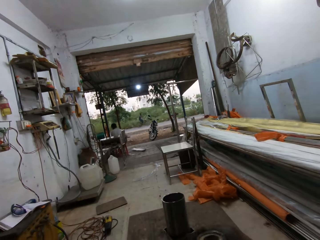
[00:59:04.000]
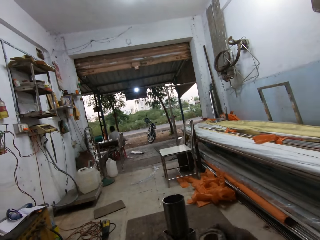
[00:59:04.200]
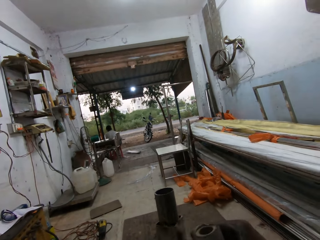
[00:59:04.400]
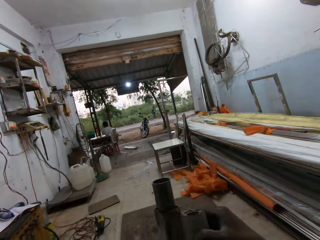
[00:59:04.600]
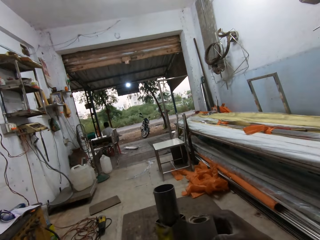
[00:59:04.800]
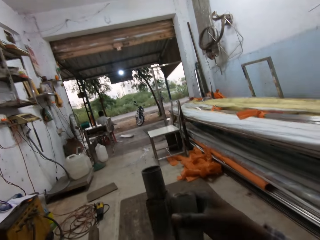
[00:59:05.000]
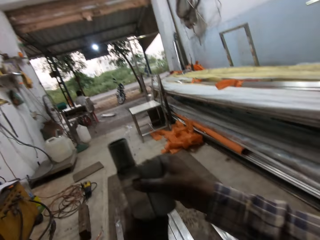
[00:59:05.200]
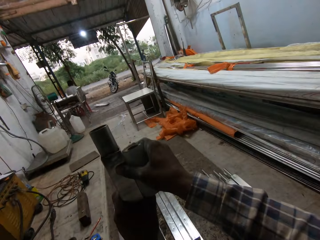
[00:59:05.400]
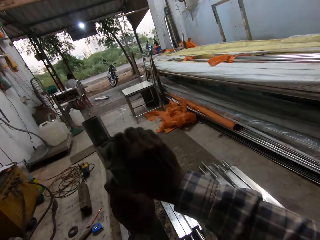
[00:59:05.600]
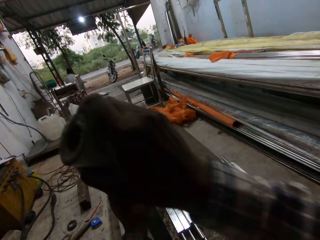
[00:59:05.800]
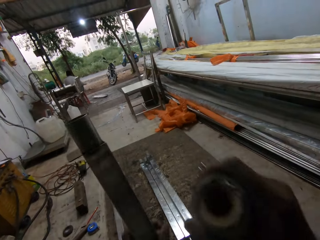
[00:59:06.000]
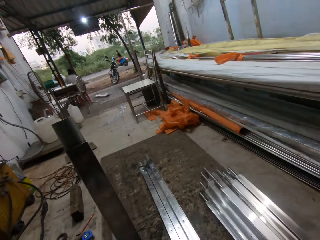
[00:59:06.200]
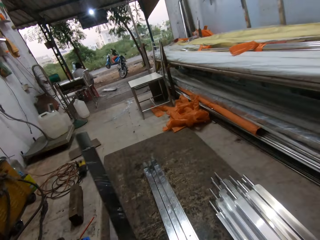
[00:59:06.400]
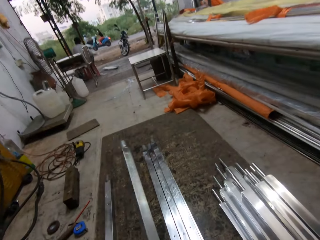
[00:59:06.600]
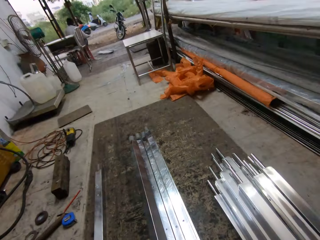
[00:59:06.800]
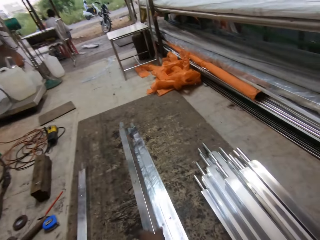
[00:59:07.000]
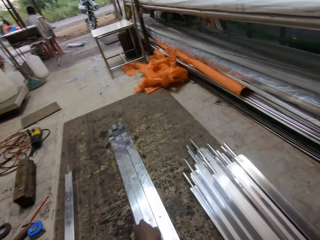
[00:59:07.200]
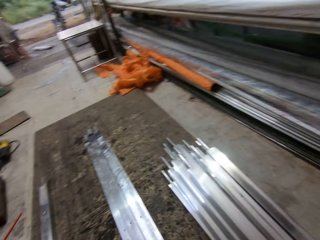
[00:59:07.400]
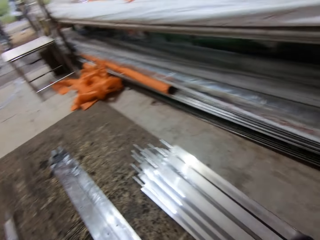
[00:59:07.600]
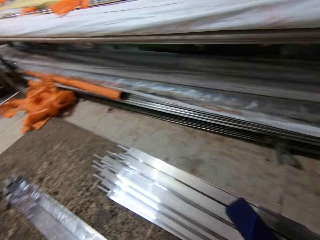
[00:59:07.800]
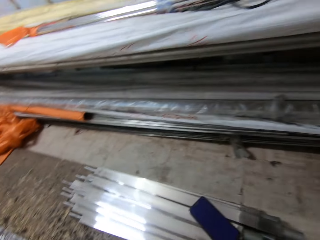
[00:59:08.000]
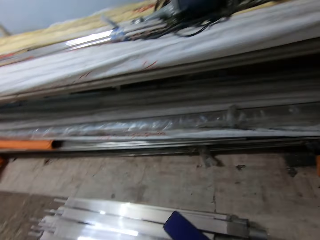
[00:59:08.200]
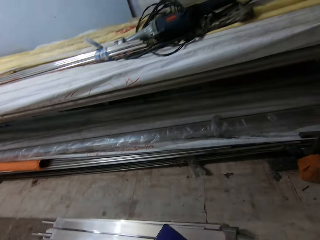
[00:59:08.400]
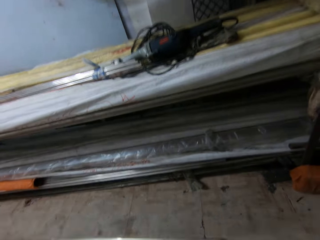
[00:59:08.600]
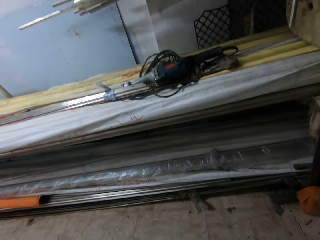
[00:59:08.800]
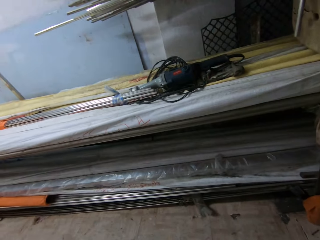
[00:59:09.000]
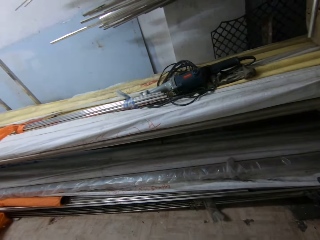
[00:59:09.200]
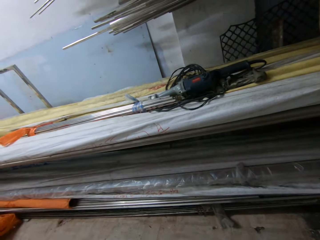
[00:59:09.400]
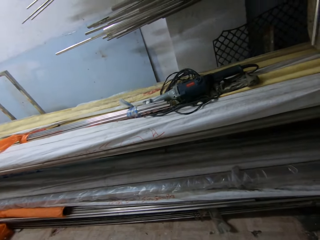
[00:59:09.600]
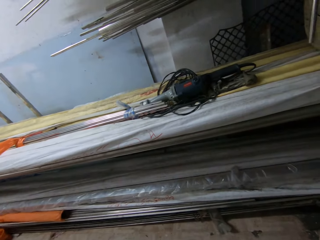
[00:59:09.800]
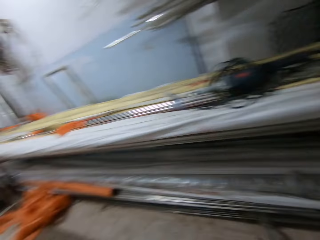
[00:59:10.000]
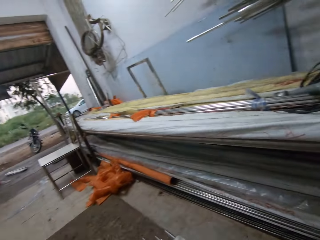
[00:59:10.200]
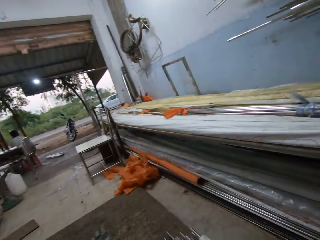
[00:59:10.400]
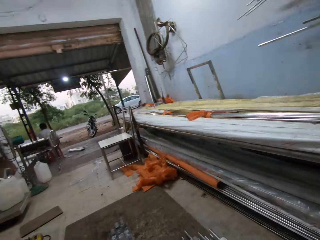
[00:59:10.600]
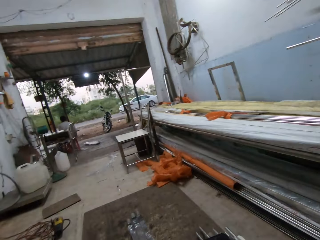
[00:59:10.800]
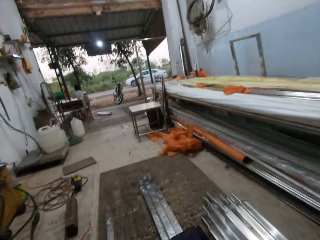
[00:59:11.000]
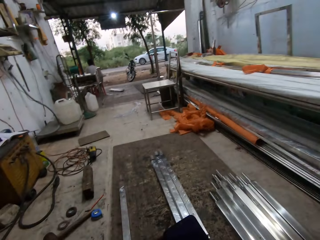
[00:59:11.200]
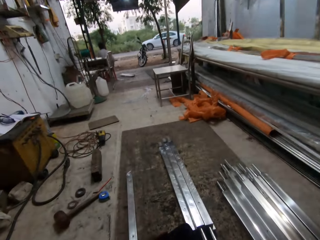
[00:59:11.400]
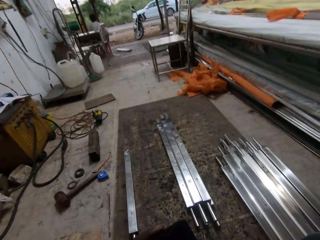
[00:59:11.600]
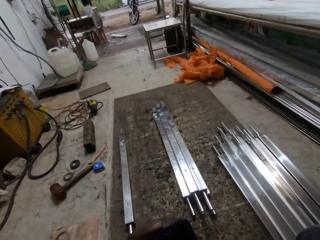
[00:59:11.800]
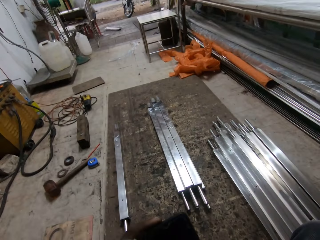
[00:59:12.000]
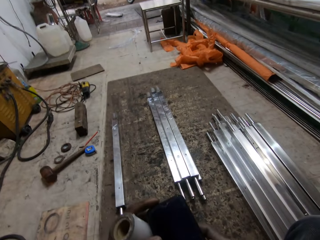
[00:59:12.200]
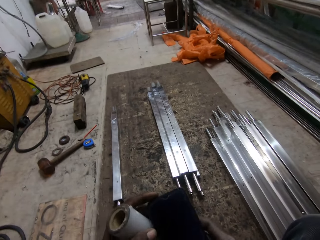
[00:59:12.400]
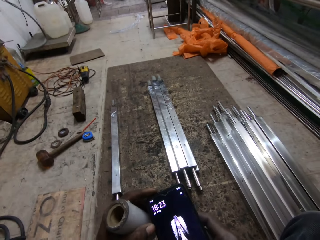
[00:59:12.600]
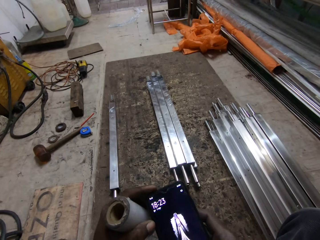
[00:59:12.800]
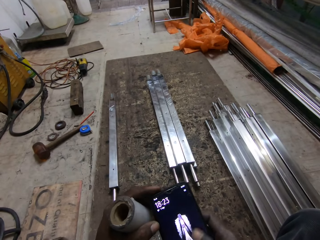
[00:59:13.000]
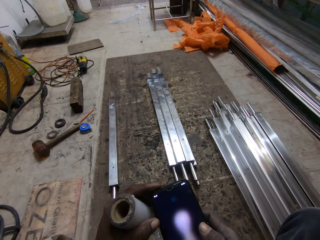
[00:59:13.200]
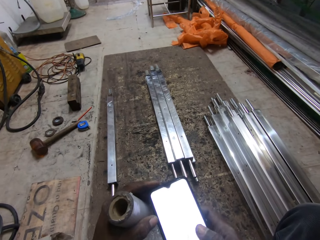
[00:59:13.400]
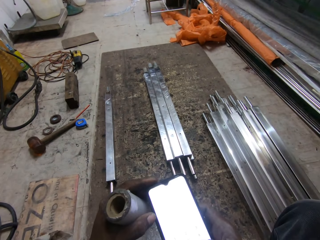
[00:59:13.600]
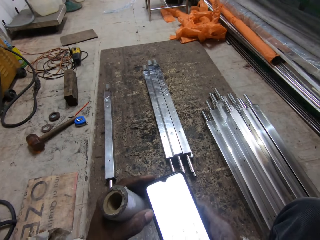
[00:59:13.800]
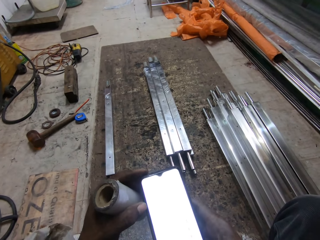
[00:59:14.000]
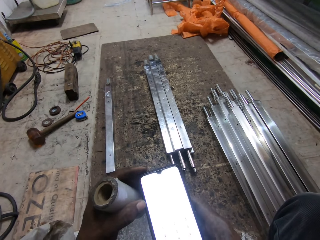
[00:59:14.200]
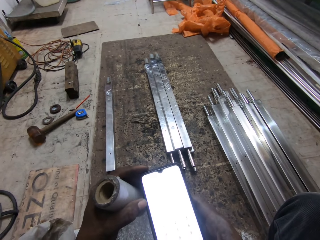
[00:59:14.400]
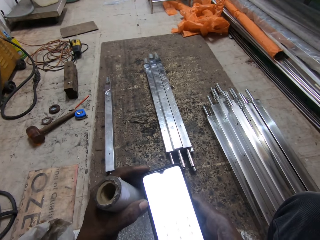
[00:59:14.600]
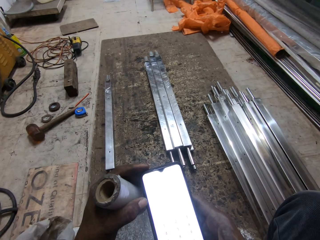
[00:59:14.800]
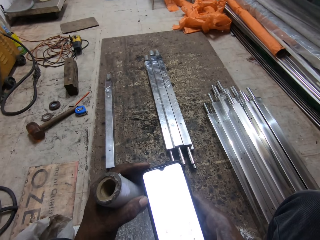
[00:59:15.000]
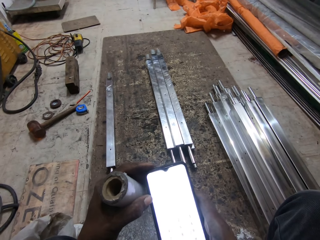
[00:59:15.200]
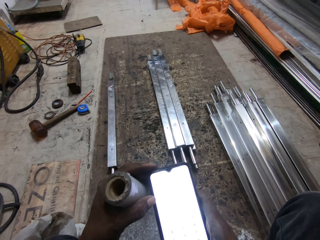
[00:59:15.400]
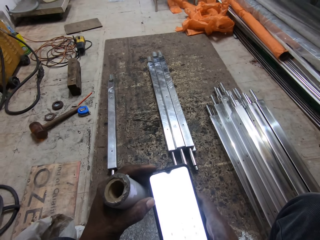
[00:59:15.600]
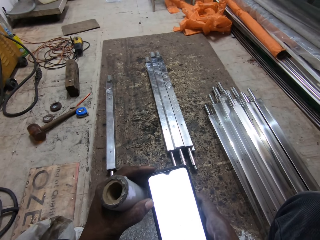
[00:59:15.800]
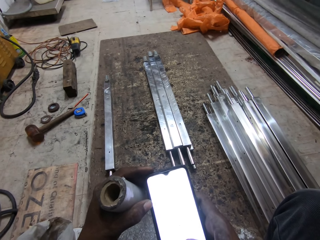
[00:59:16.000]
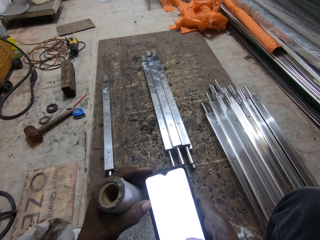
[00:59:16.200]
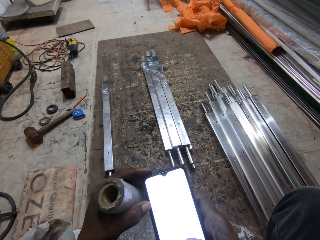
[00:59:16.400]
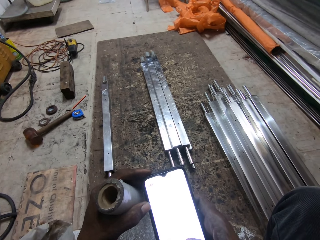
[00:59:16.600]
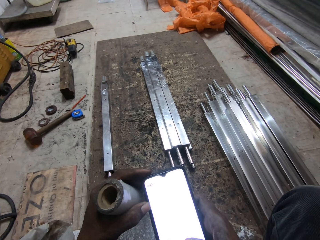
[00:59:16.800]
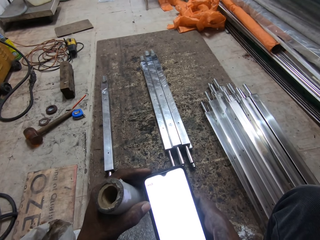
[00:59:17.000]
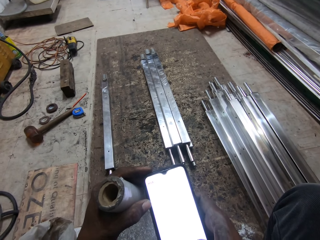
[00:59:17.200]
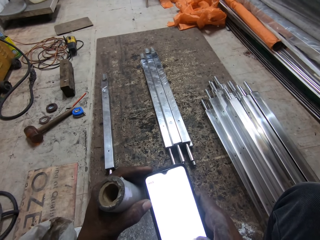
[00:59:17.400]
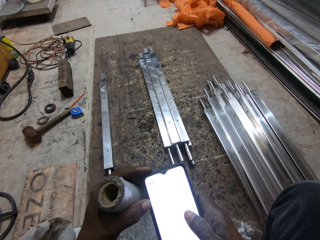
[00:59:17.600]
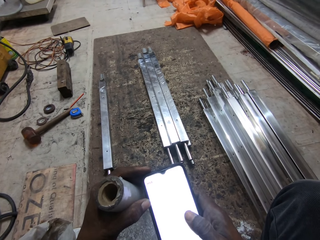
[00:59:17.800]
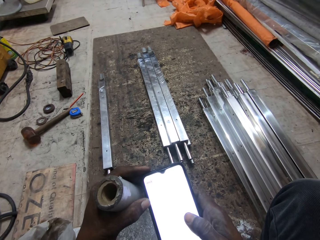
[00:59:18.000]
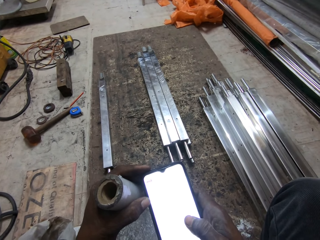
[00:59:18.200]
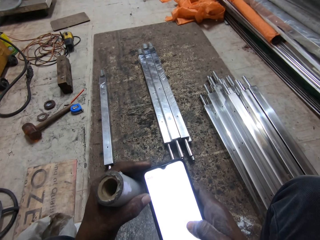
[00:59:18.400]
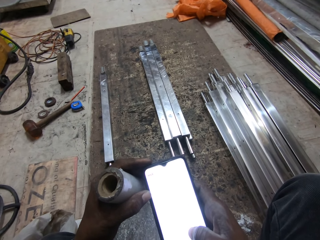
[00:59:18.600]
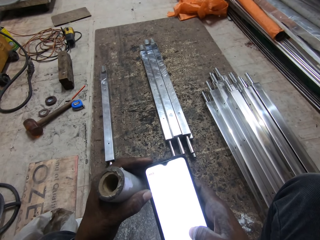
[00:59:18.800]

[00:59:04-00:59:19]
The camera wearer cuts the seal wrap with his right hand. He drops the steel rod on the floor with his left hand. He looks around. He operates the phone with his right hand.

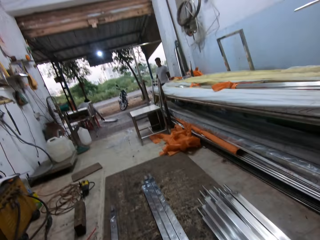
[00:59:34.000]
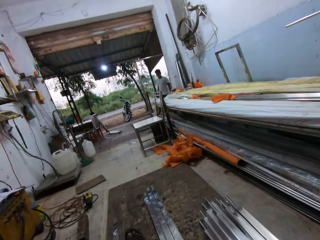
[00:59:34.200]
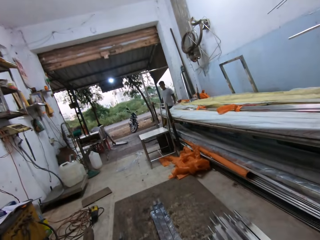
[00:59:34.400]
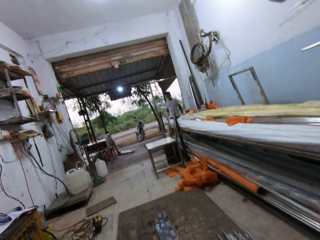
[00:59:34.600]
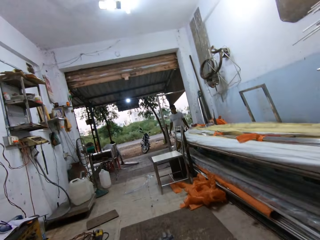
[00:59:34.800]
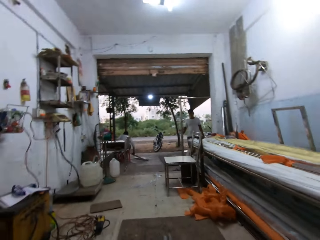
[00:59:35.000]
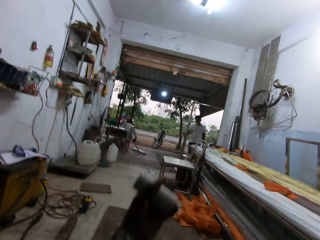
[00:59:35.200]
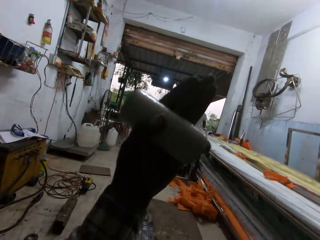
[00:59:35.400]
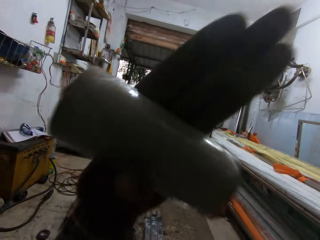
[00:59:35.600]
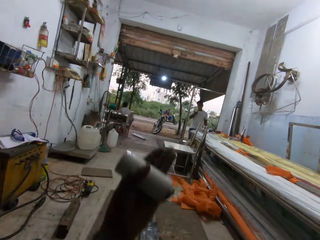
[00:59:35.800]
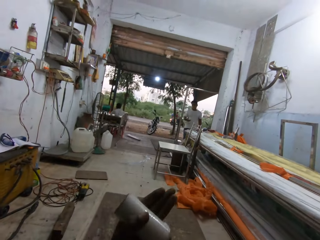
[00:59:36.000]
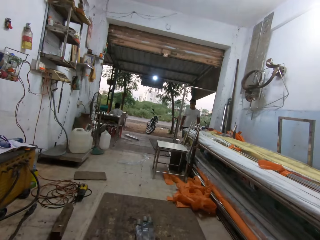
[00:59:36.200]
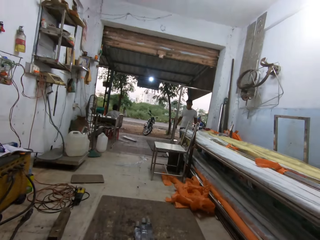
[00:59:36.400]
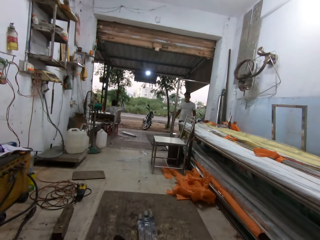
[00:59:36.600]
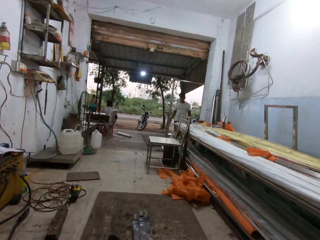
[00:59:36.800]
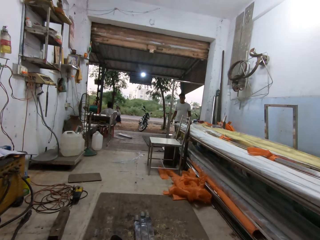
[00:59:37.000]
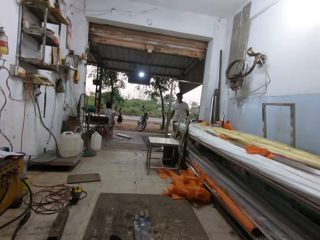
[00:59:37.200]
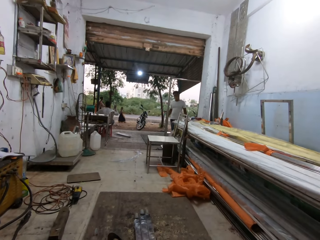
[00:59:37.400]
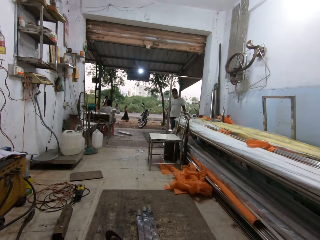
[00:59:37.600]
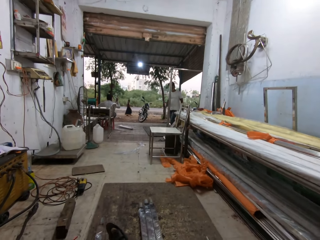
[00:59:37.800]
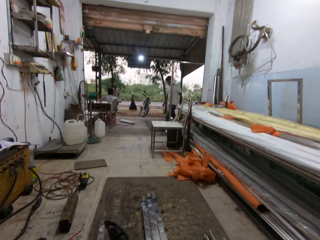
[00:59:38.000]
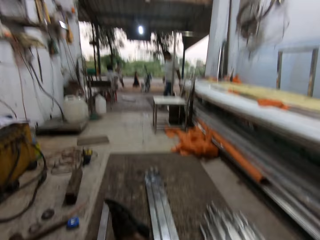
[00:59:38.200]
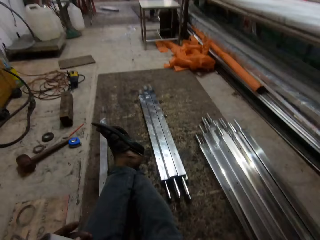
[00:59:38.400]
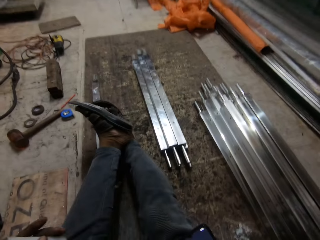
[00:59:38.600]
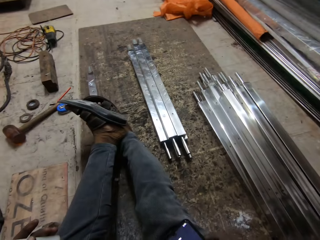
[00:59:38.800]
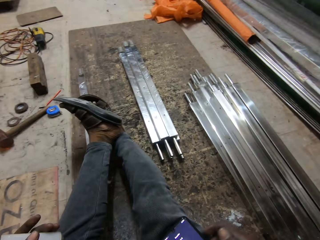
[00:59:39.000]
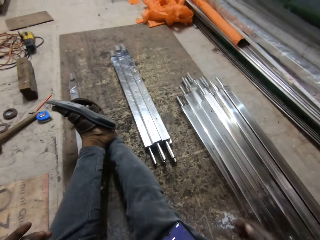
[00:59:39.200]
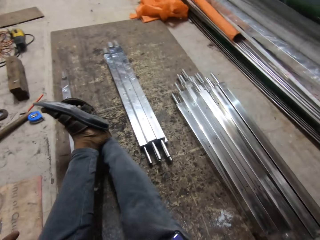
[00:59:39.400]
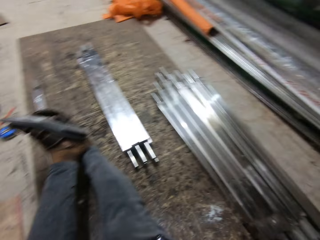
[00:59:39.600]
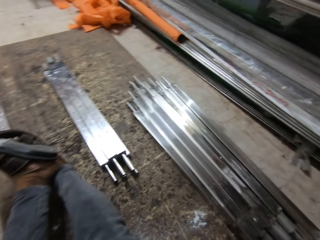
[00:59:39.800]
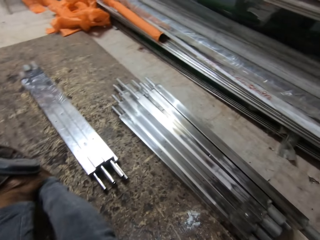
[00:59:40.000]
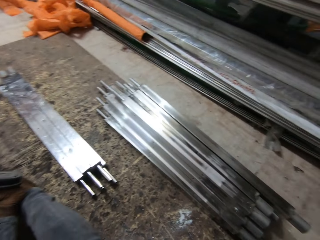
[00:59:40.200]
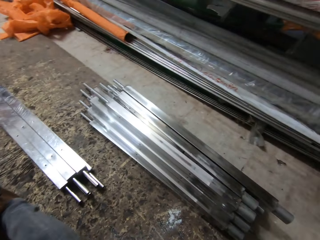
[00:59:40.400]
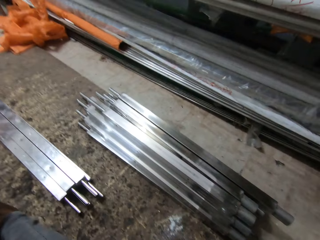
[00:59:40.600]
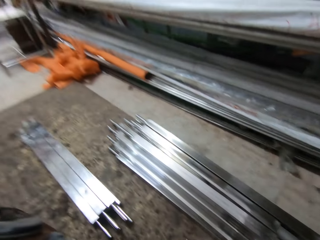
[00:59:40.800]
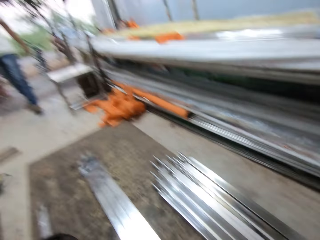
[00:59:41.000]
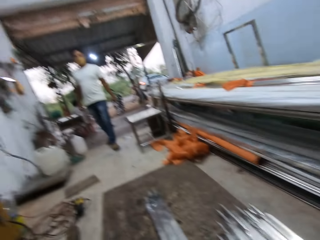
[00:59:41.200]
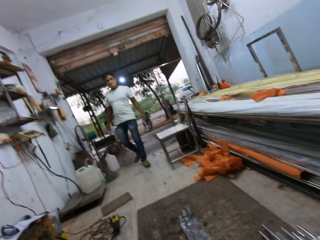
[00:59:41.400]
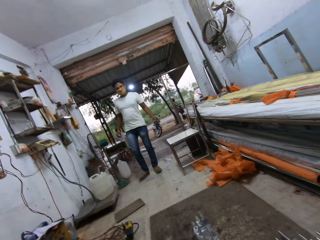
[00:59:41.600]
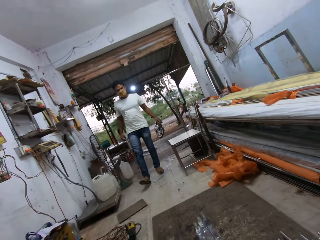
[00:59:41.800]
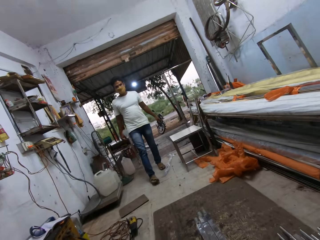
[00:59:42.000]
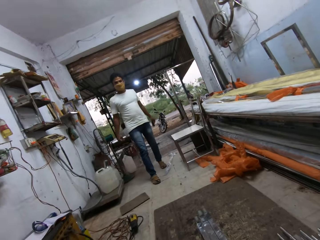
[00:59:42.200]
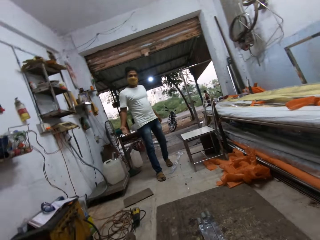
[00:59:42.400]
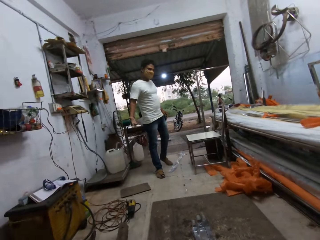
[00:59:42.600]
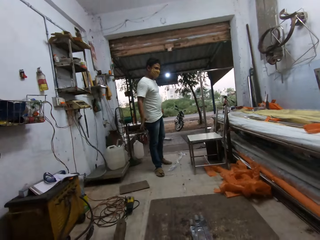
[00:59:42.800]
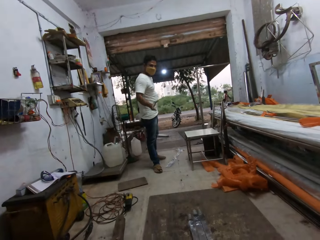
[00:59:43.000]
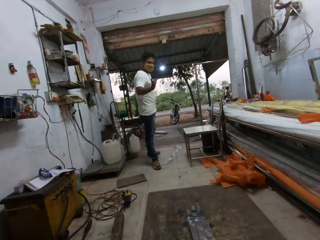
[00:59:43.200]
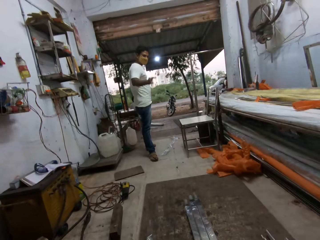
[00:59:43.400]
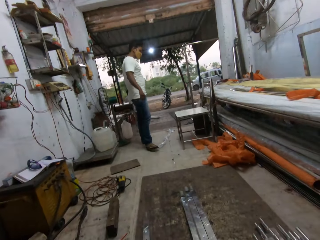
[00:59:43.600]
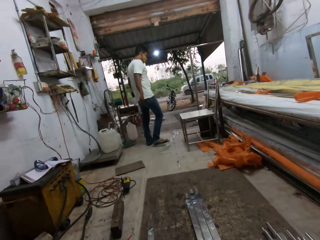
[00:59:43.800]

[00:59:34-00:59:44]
The camera wearer raises his left hand. He talks to a man. He moves the phone. He looks around.
